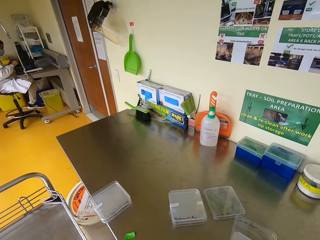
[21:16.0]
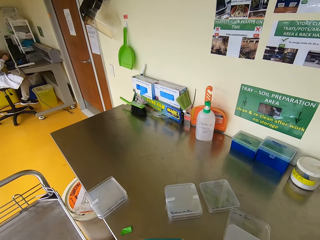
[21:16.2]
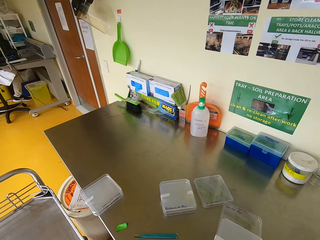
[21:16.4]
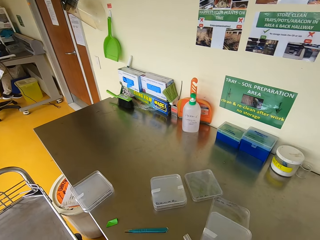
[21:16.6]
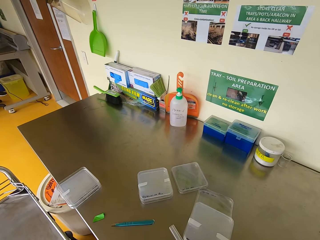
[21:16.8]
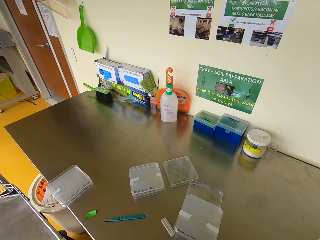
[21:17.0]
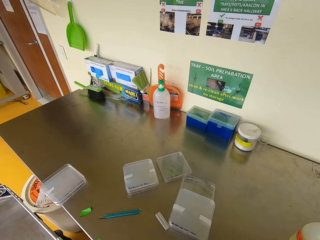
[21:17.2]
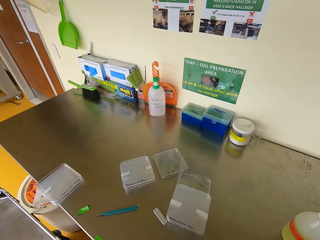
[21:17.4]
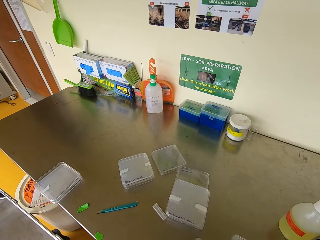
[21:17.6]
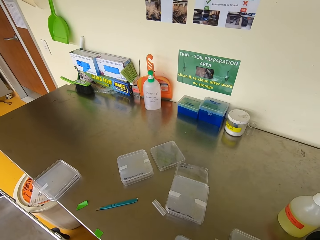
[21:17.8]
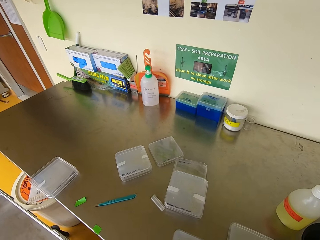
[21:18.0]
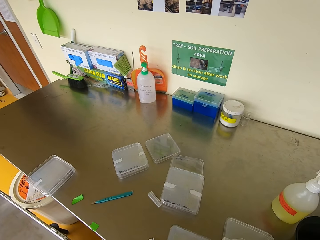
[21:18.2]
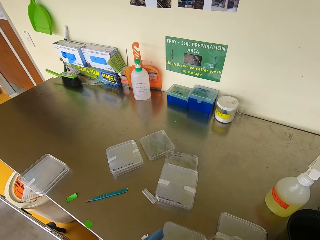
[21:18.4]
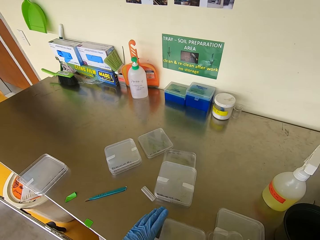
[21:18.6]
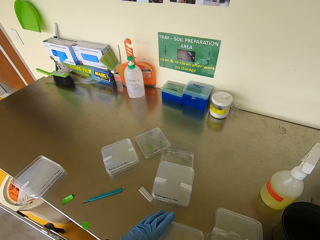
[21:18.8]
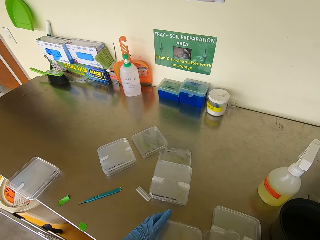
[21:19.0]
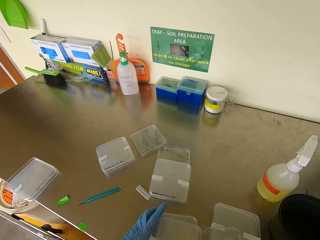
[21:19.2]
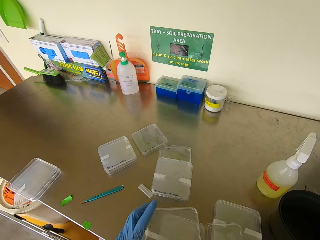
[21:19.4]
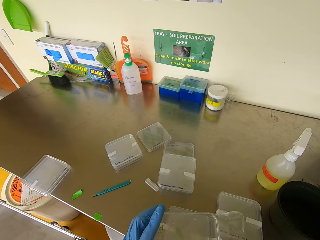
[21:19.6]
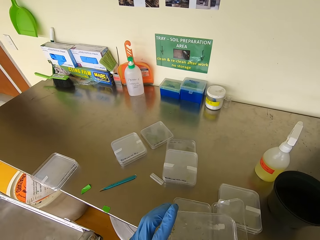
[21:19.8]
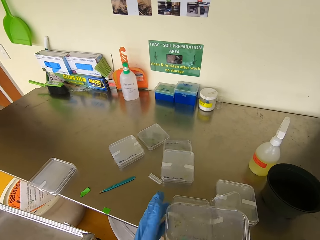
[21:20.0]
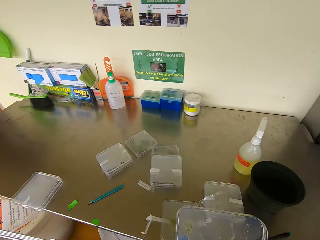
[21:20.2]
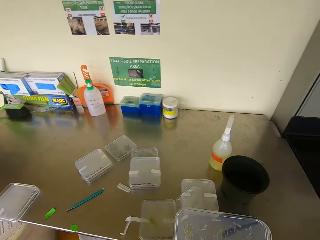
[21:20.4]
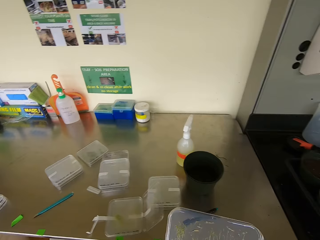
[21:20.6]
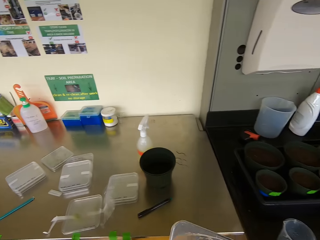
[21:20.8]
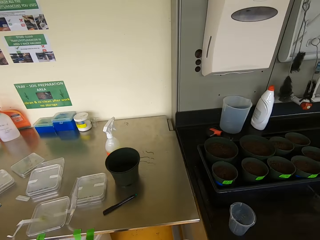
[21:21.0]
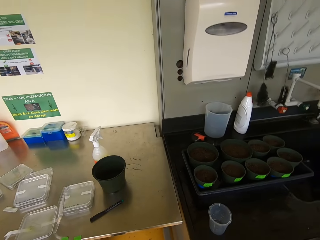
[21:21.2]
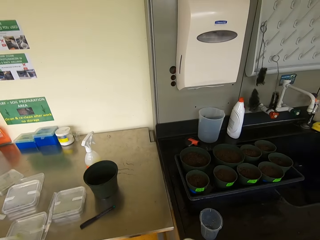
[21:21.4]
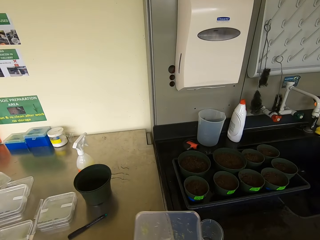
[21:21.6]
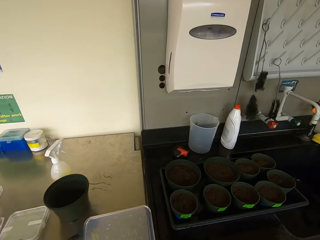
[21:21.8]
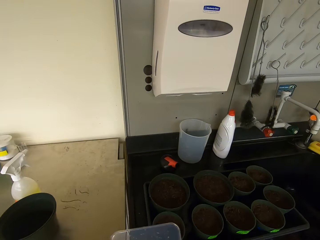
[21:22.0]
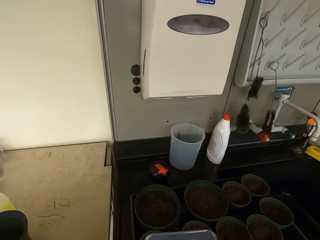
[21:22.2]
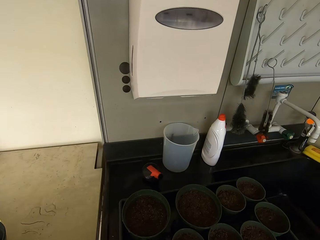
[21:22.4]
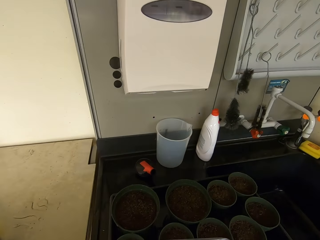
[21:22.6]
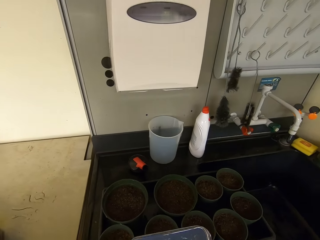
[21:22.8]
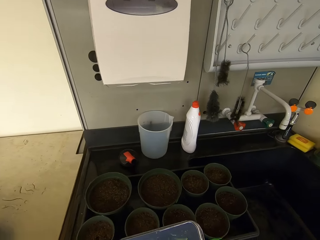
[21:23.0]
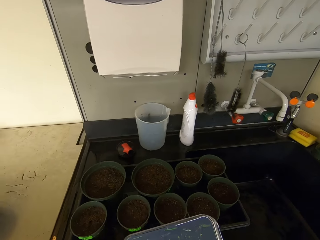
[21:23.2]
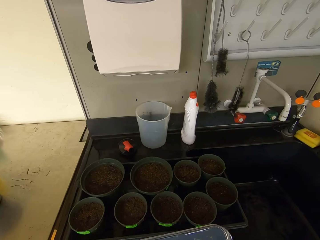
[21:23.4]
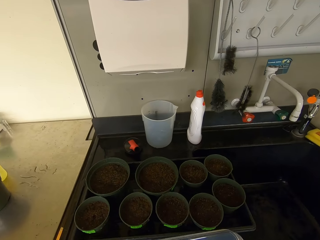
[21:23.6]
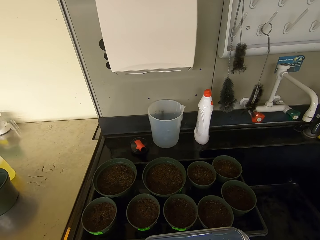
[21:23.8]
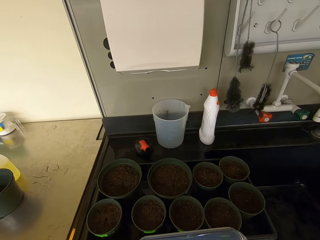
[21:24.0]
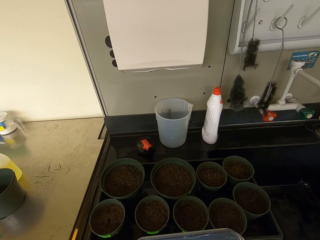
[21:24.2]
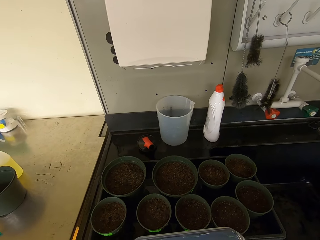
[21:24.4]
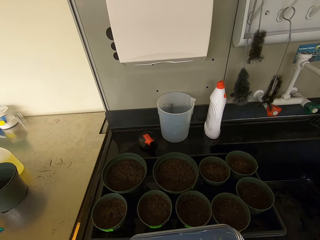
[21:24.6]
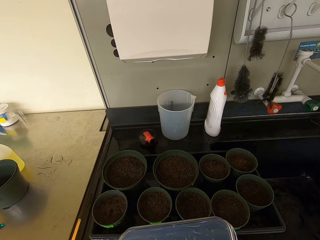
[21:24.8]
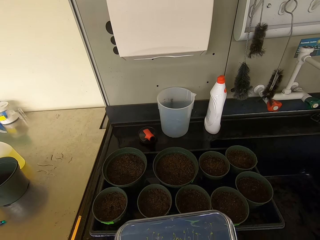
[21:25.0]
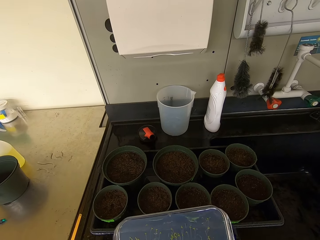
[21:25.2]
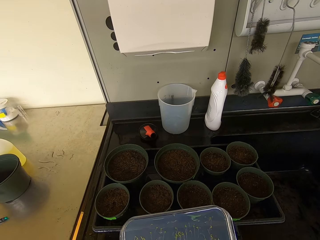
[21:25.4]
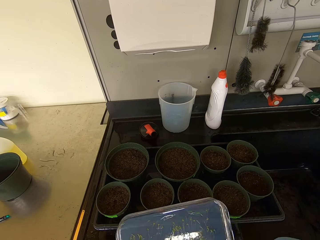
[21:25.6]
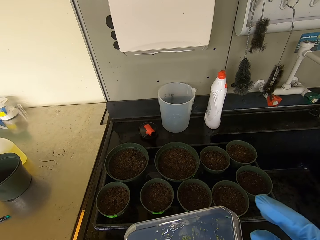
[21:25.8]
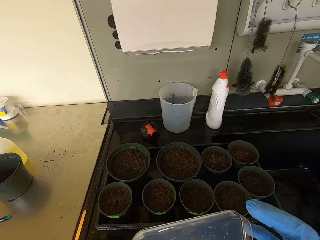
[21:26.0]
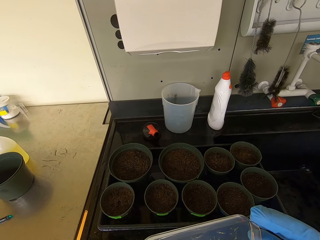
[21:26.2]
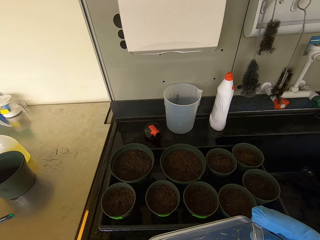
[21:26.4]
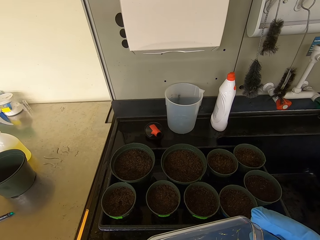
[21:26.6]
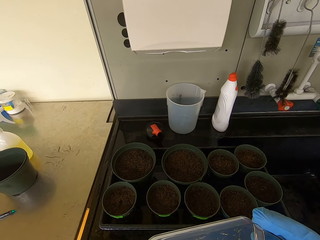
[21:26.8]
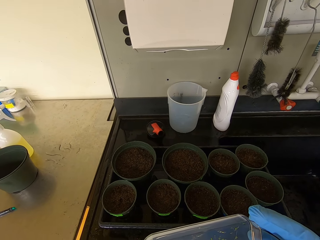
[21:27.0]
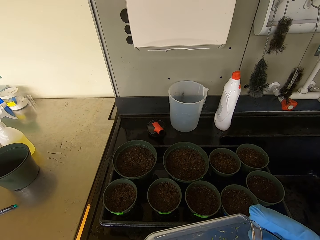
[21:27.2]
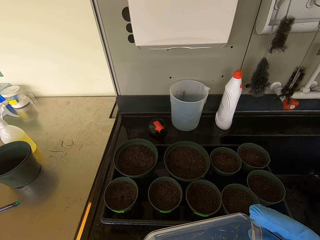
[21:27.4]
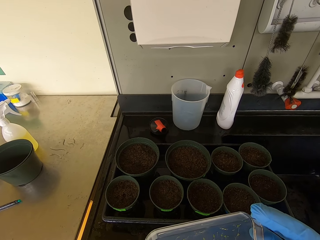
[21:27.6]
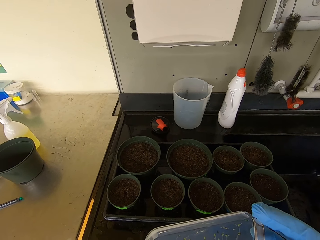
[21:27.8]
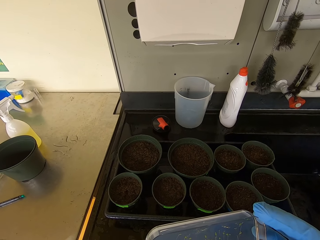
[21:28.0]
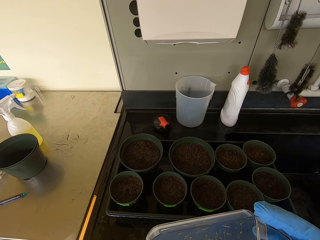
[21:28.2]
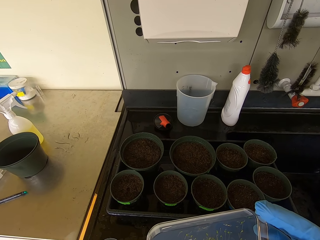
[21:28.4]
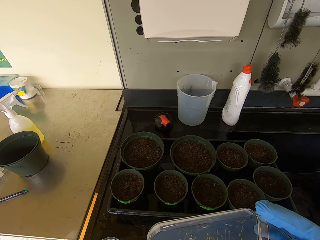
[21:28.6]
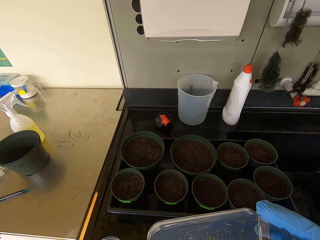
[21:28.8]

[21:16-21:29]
The camera wearer picks a container from the top of the table. They select a seedling from the container.

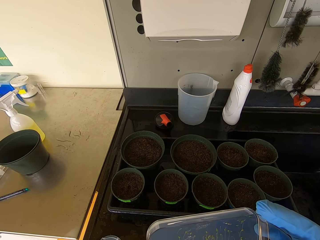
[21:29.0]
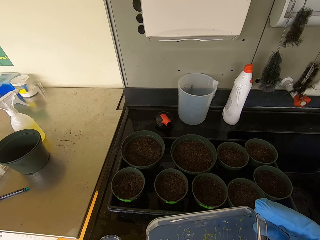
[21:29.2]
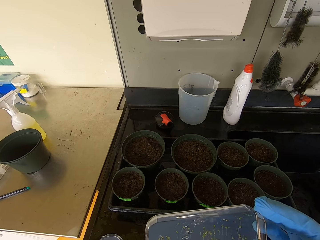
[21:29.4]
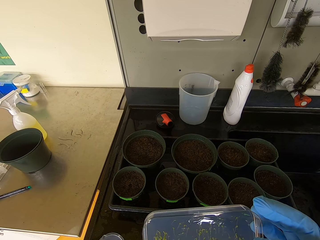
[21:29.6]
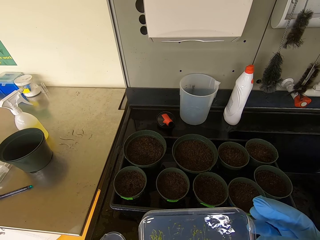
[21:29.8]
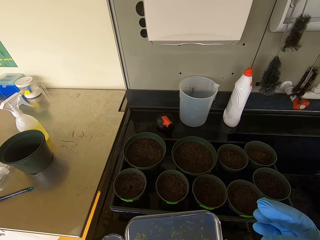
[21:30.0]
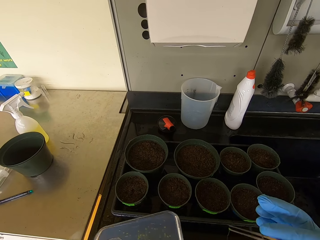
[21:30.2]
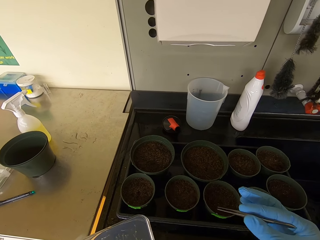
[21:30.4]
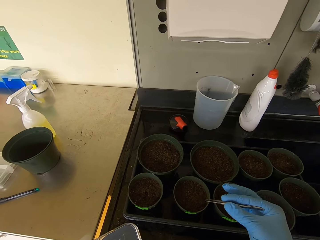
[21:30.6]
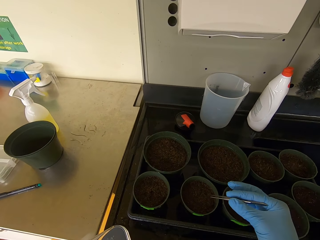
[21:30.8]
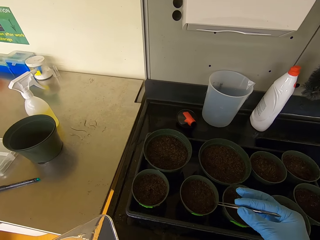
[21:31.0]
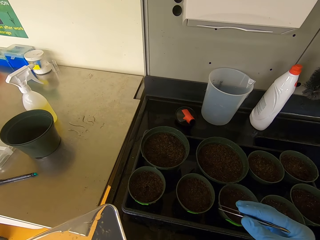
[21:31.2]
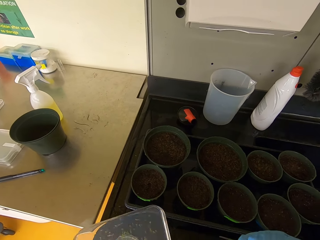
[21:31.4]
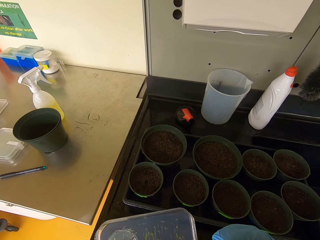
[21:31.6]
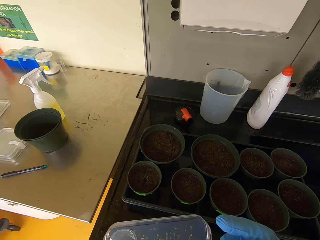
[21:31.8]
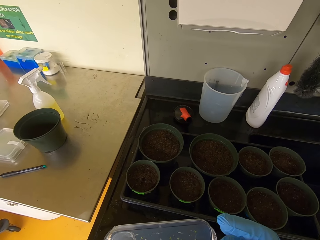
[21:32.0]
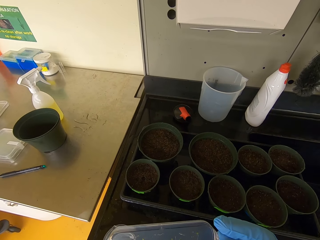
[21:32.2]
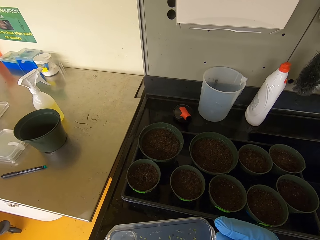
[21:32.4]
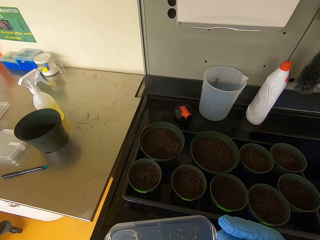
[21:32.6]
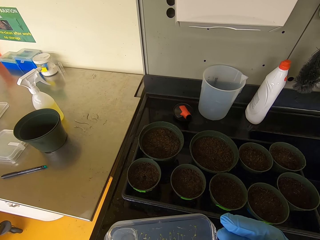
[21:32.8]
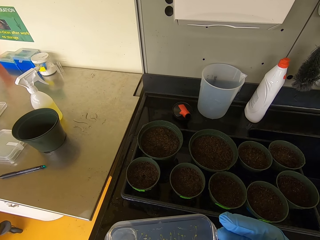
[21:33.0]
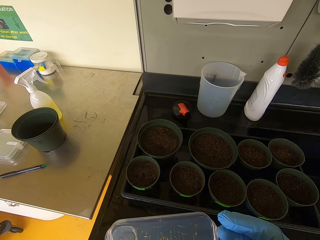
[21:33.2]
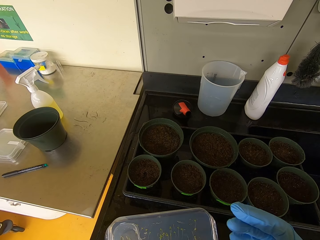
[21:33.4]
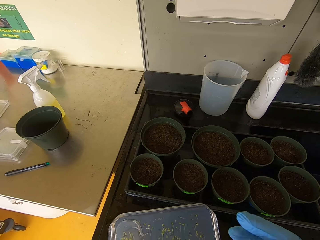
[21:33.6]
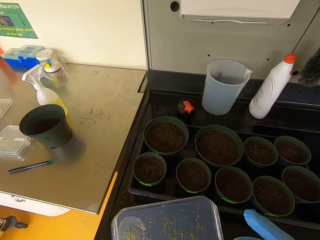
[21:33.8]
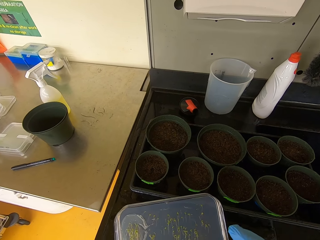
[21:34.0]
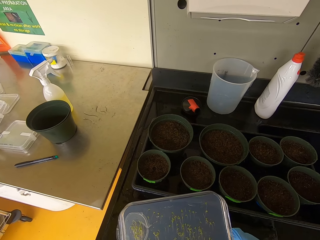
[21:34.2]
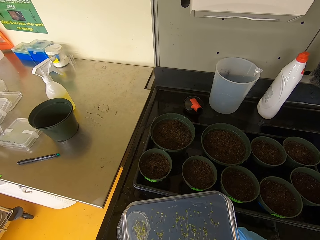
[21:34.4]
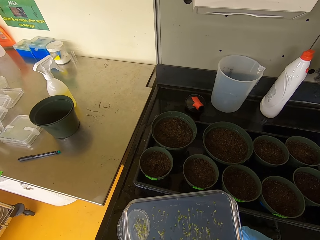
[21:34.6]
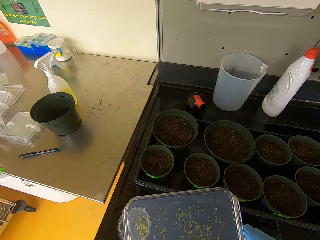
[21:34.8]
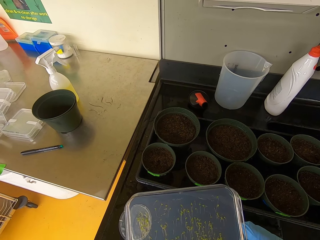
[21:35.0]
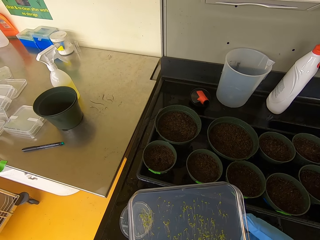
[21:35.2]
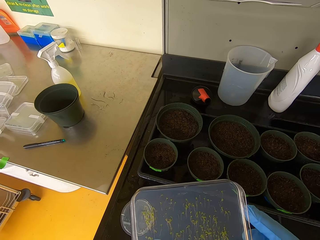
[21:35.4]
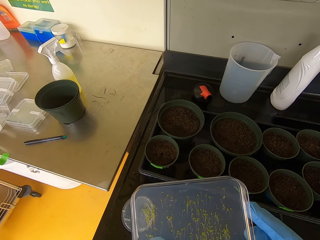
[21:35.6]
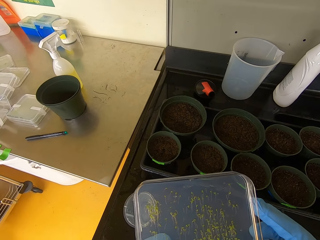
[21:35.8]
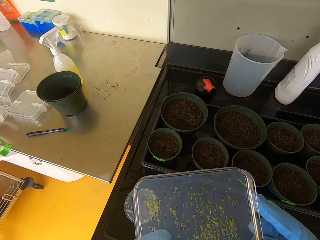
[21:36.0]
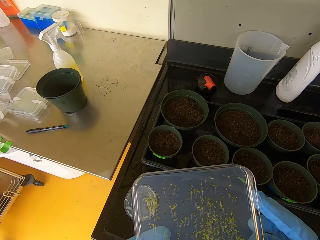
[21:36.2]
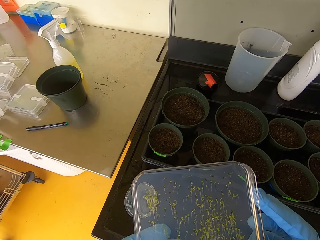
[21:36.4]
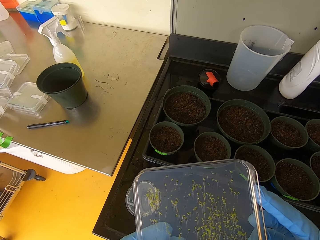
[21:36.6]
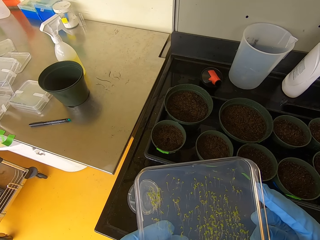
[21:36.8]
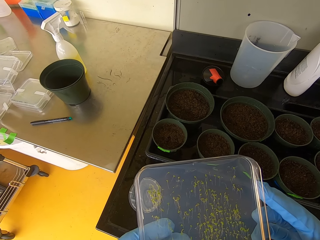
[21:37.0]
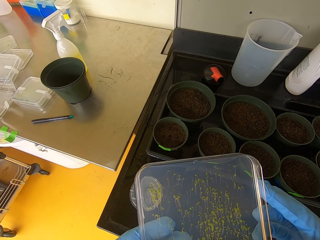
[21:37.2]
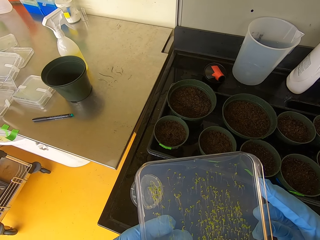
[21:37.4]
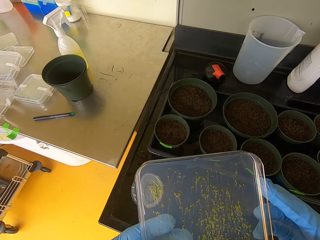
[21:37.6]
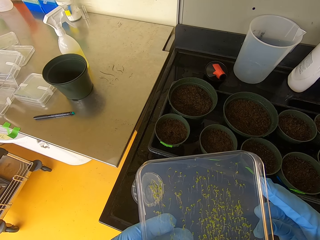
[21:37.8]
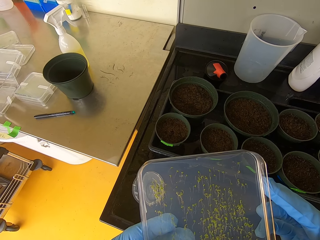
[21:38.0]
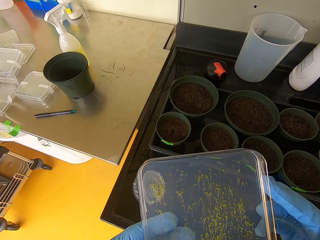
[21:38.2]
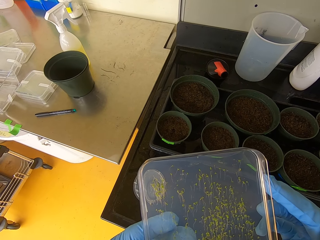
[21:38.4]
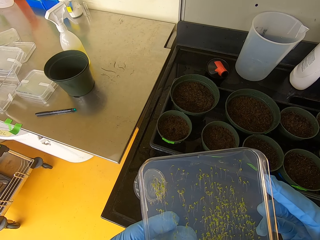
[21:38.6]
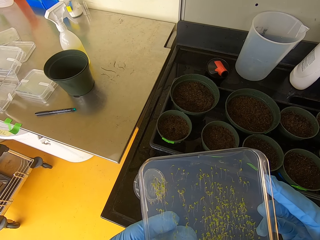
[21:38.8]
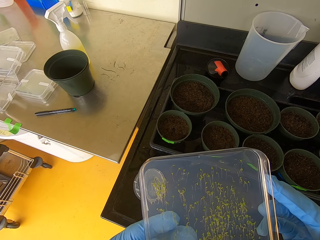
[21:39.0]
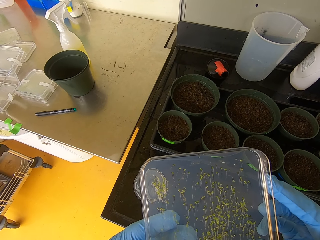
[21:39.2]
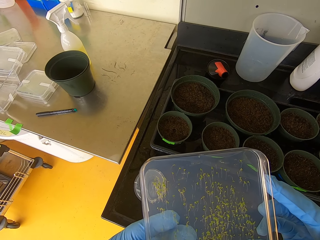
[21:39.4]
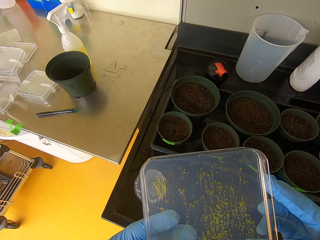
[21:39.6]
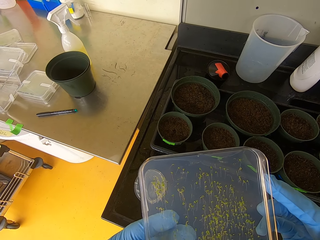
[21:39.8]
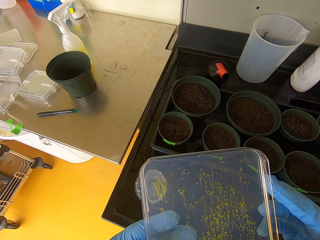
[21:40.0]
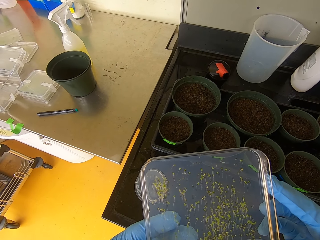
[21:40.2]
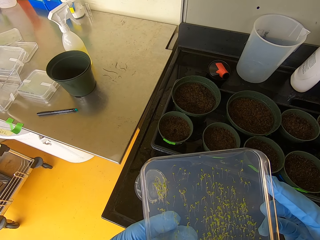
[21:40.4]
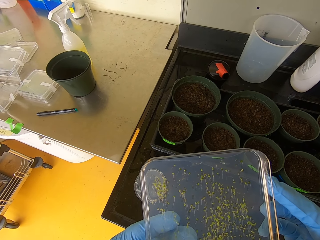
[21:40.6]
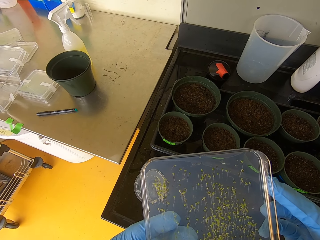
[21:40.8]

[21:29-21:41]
The camera wearer picks seedlings.
